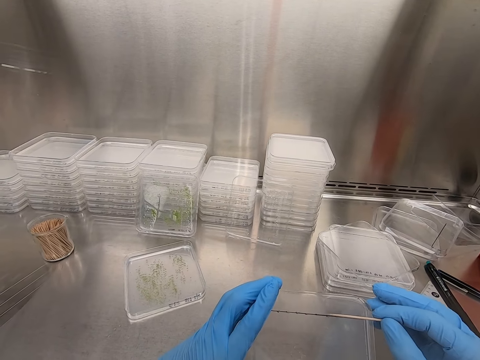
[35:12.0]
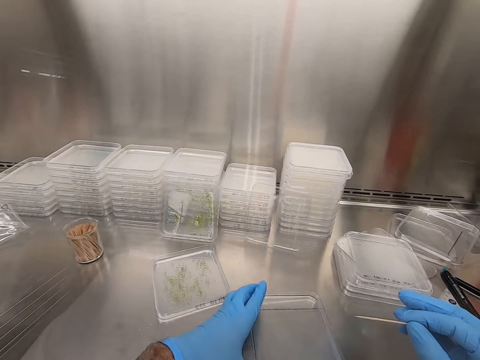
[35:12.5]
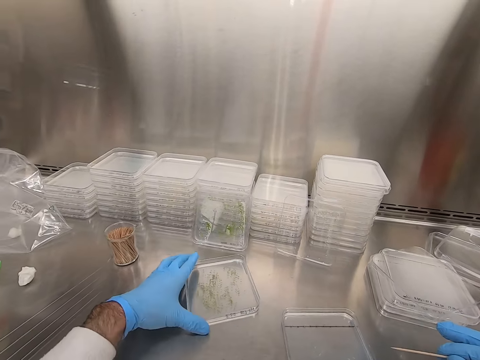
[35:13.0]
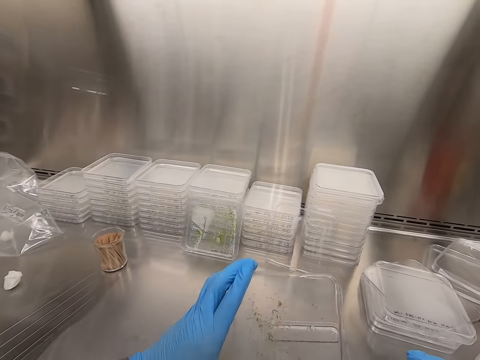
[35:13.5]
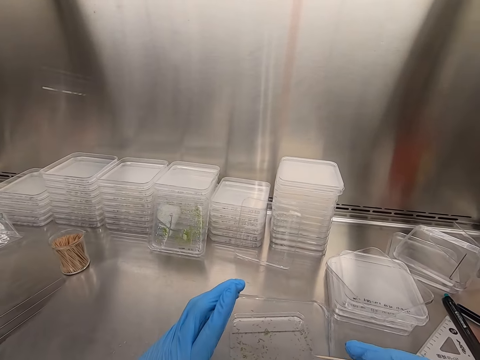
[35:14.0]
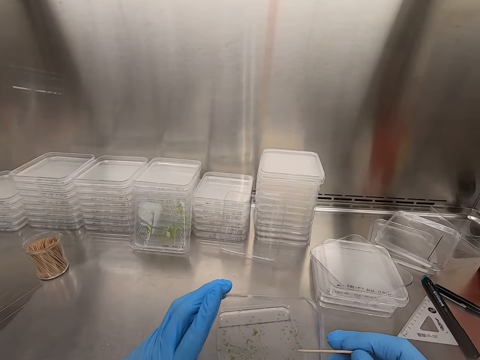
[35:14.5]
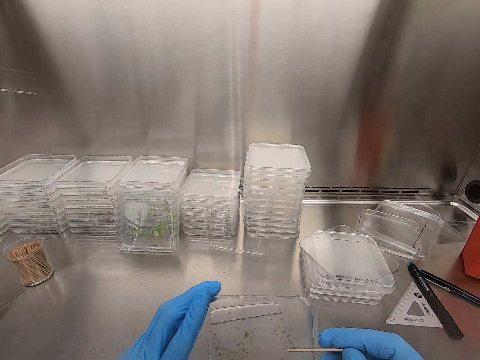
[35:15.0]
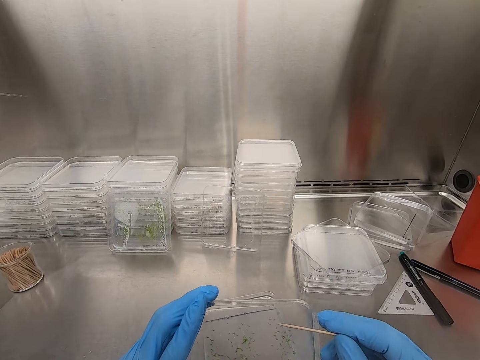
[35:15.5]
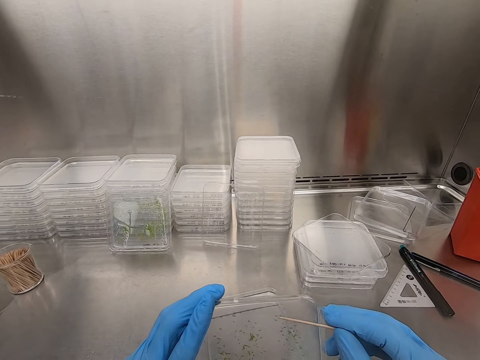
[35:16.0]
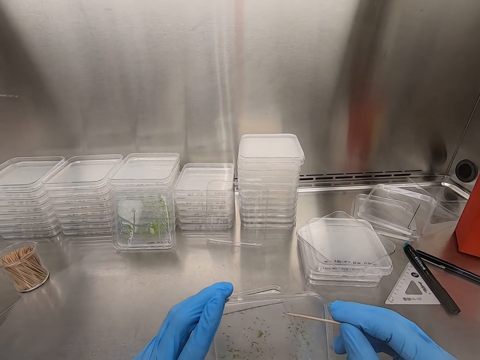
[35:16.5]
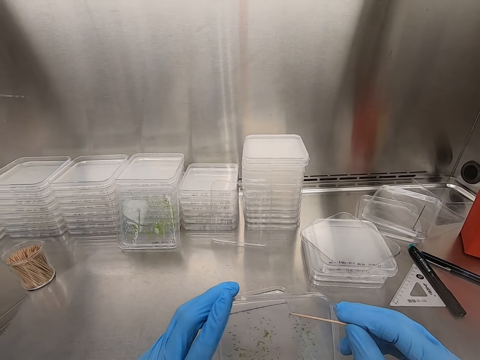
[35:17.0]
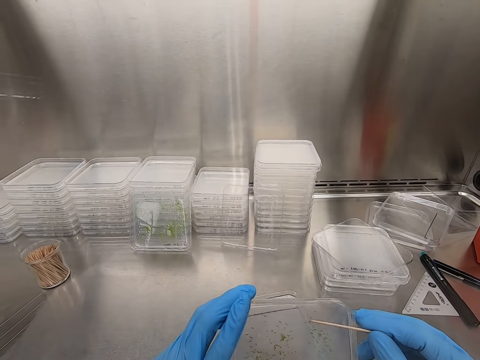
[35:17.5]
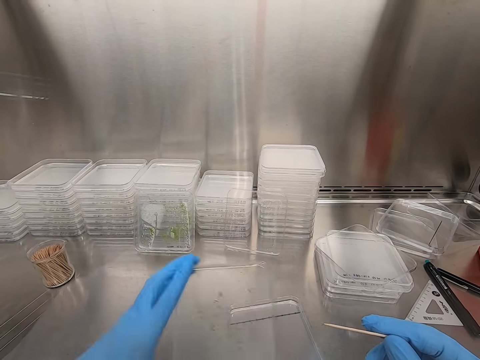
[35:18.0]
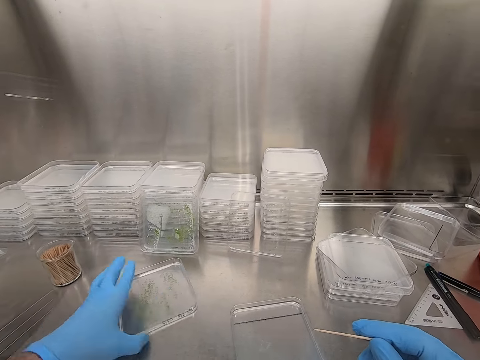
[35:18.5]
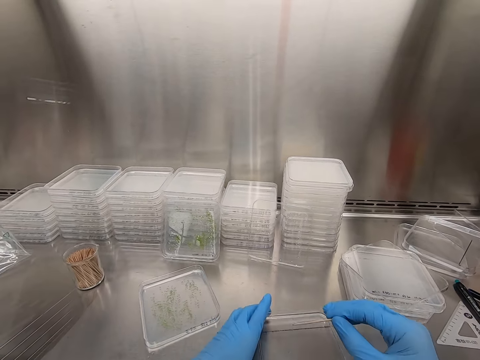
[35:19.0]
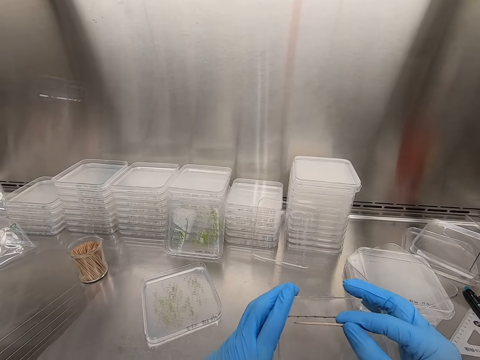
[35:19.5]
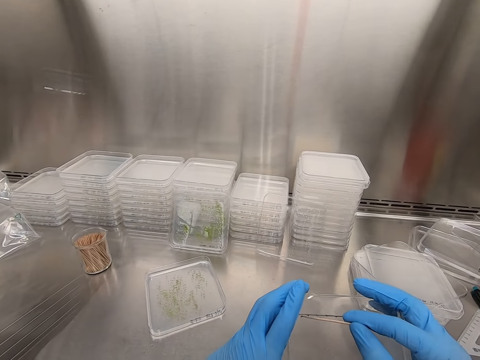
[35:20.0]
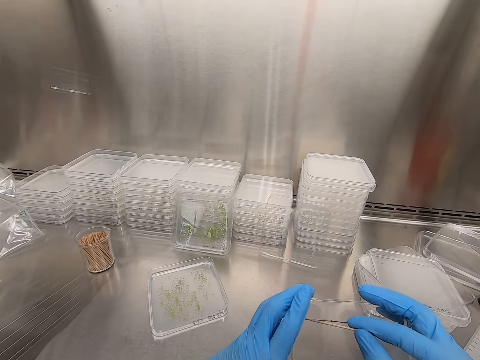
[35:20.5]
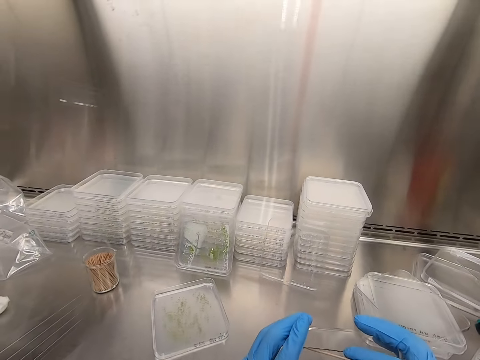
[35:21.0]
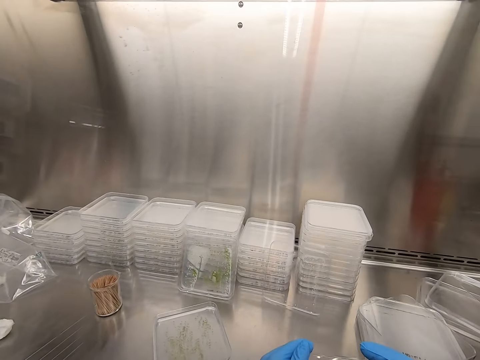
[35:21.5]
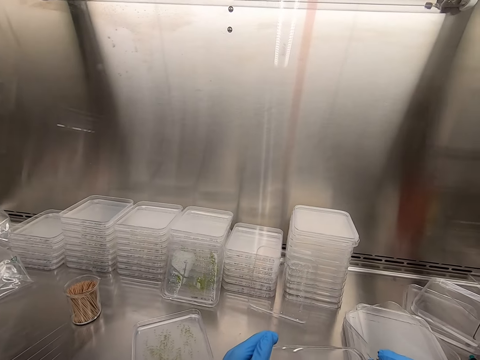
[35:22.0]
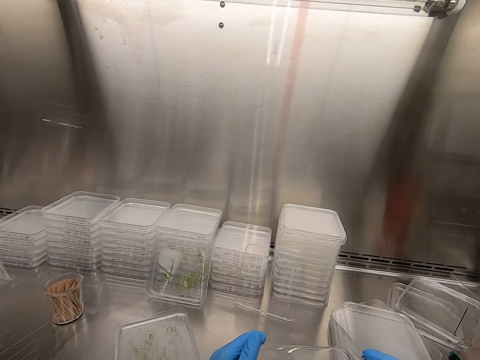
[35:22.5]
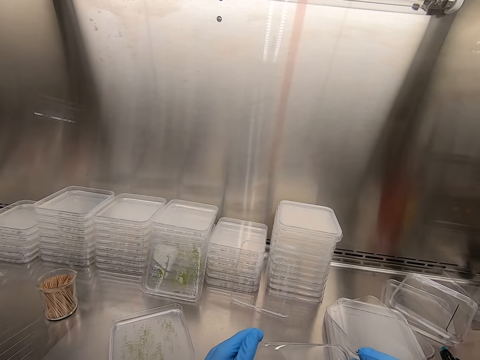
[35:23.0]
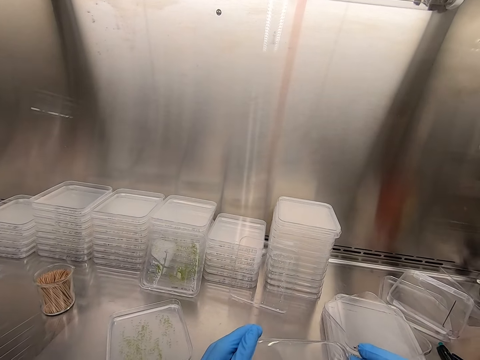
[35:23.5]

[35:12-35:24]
The camera wearer drops an acrylic sheet on the table. They pick up the acrylic sheet. They pick particles from the acrylic sheet. They drop the acrylic sheet on the table. They pick particles from the acrylic sheet.

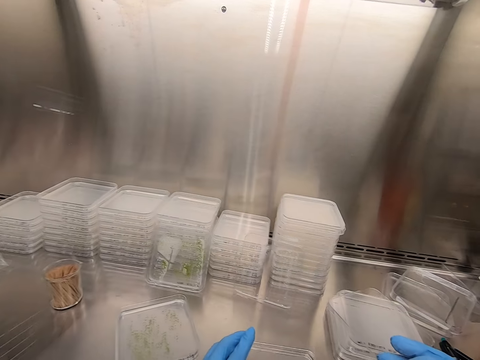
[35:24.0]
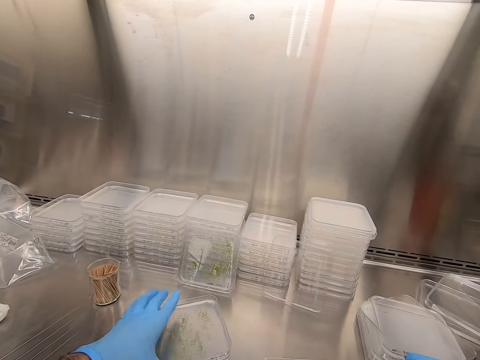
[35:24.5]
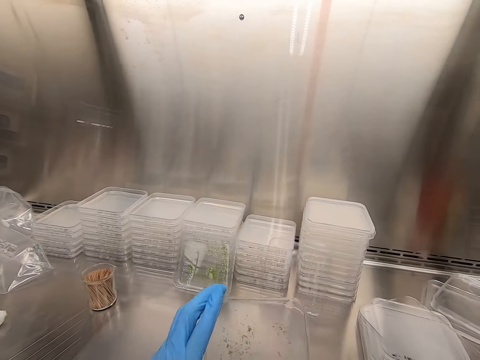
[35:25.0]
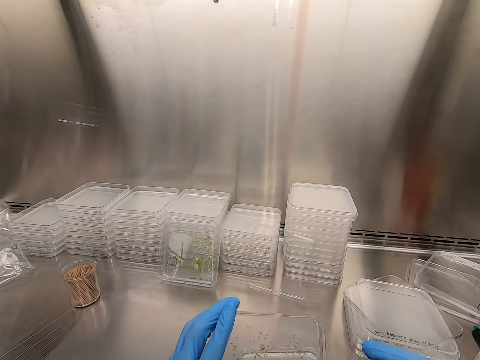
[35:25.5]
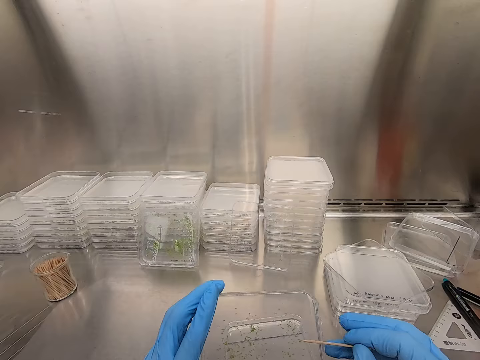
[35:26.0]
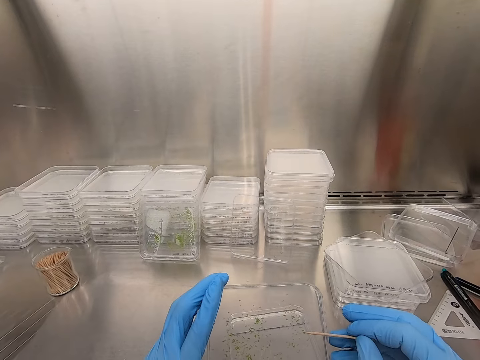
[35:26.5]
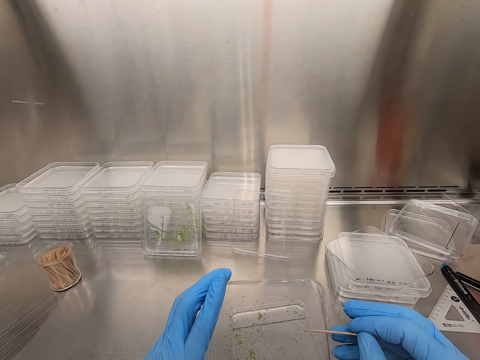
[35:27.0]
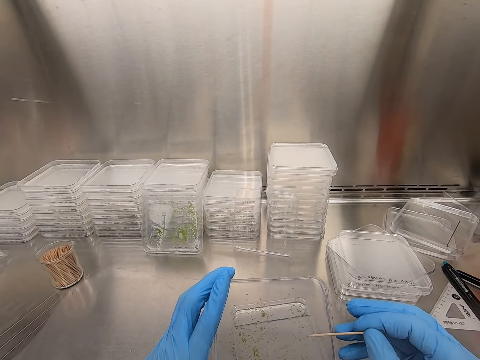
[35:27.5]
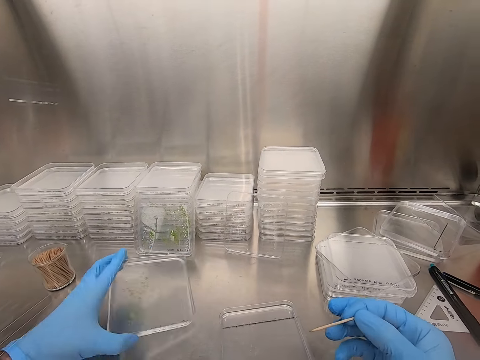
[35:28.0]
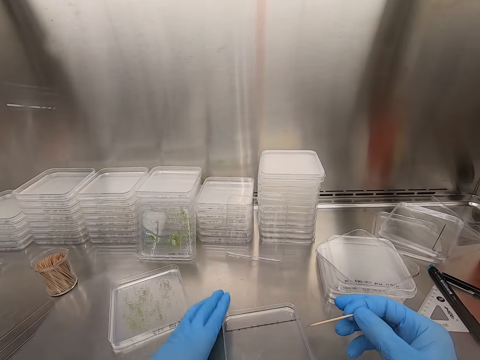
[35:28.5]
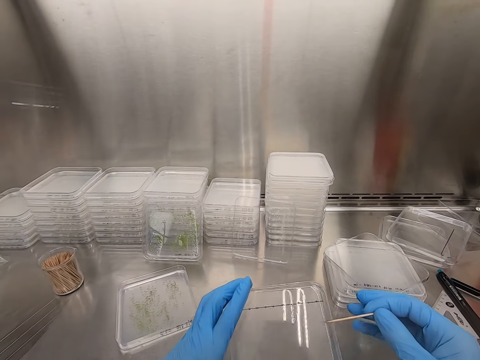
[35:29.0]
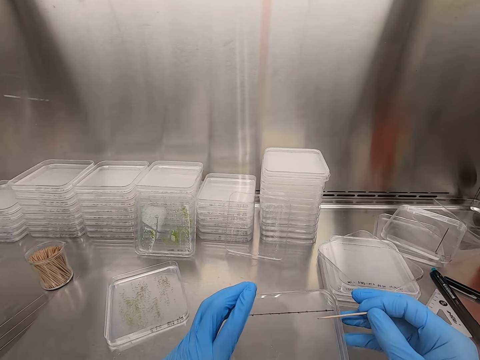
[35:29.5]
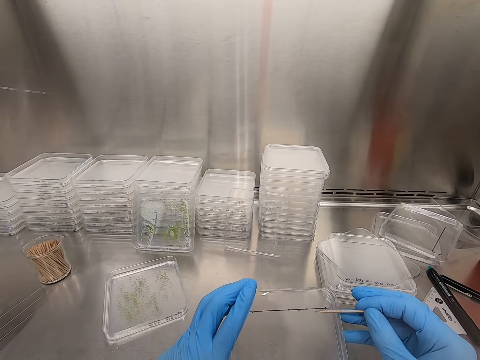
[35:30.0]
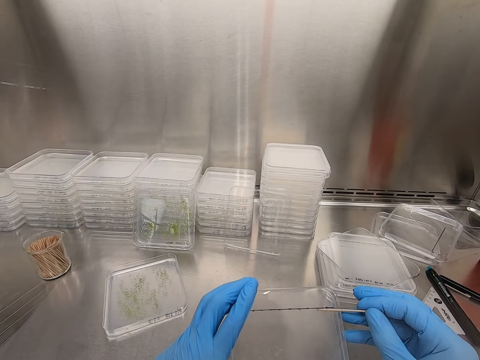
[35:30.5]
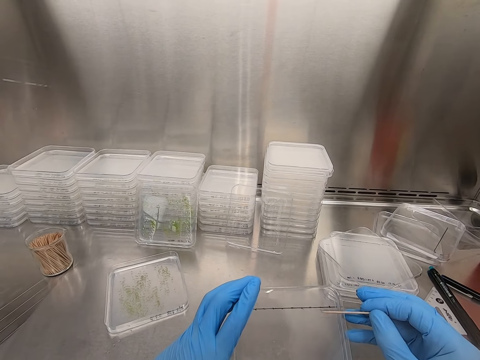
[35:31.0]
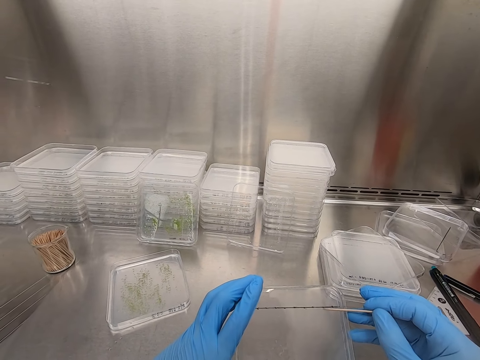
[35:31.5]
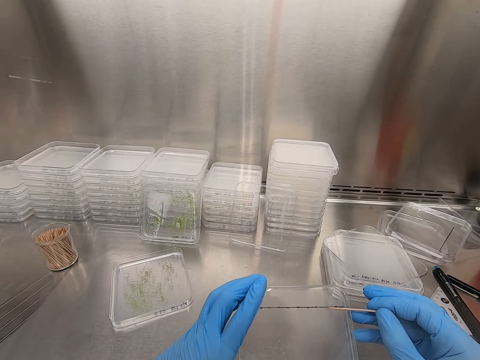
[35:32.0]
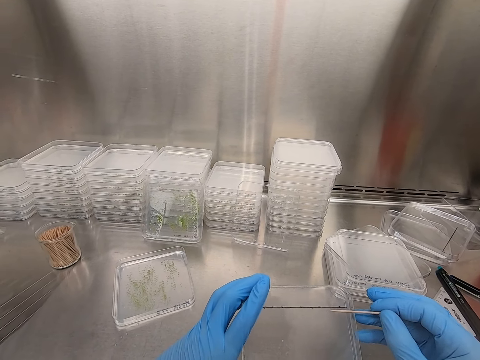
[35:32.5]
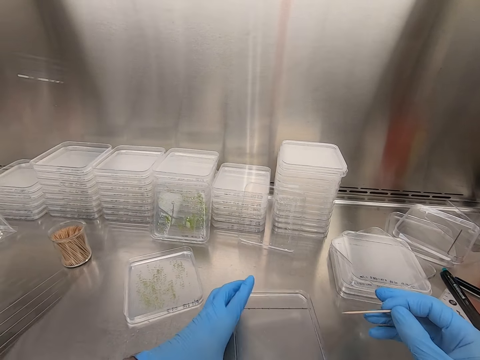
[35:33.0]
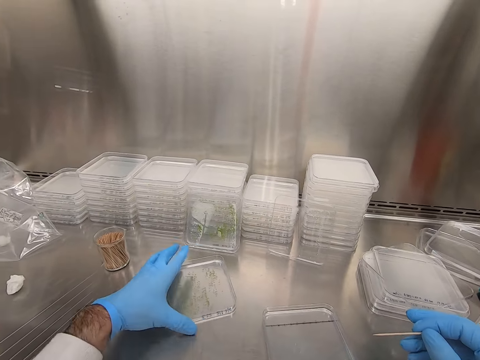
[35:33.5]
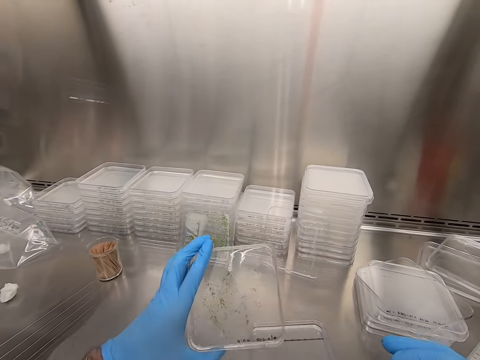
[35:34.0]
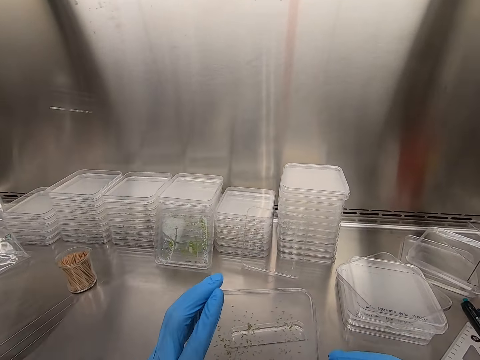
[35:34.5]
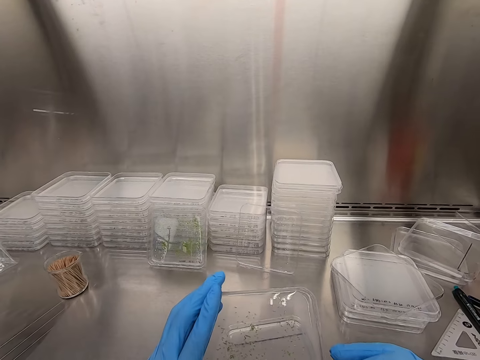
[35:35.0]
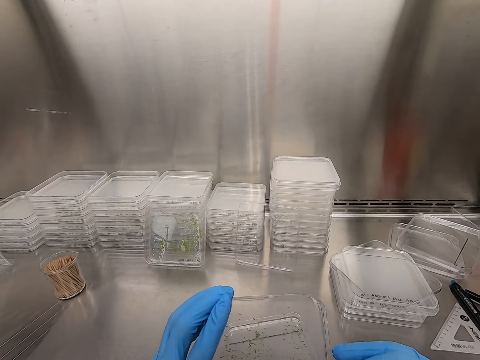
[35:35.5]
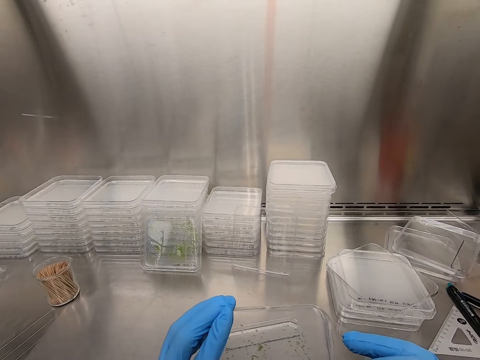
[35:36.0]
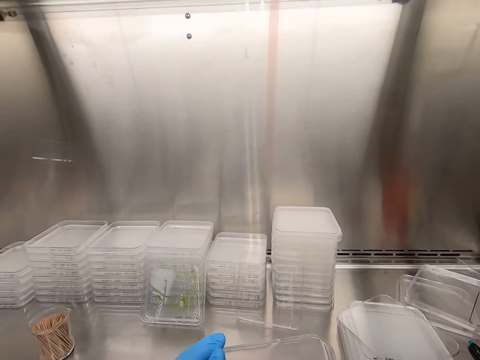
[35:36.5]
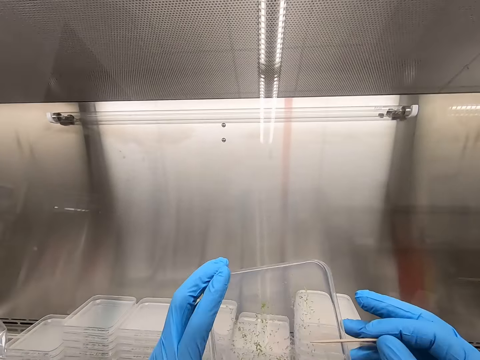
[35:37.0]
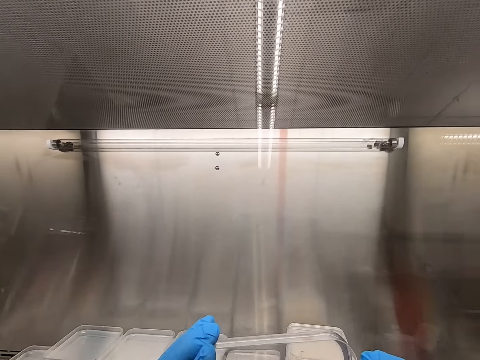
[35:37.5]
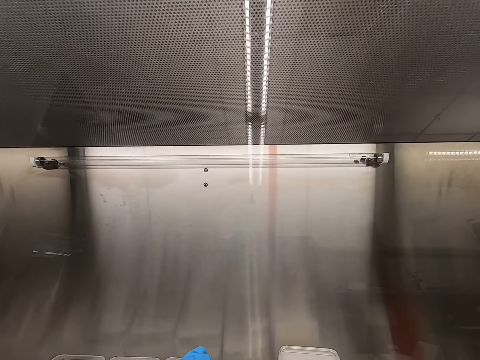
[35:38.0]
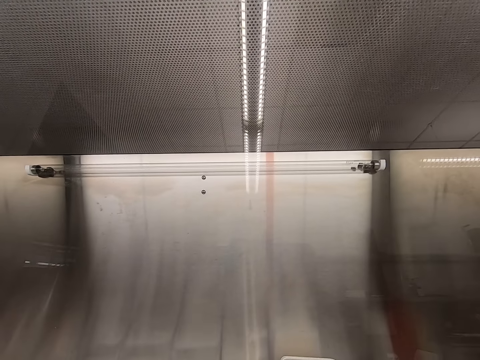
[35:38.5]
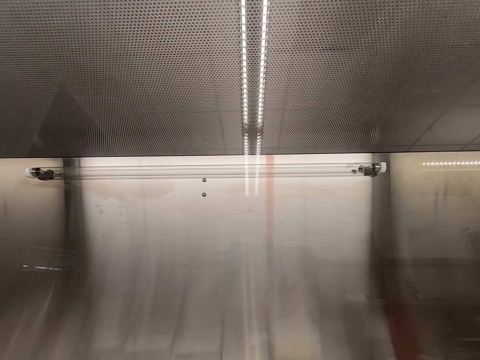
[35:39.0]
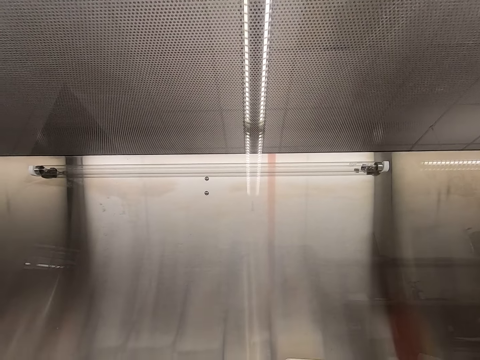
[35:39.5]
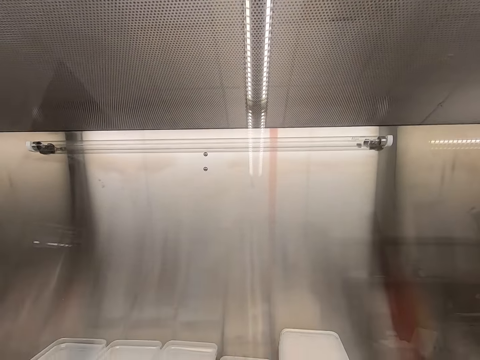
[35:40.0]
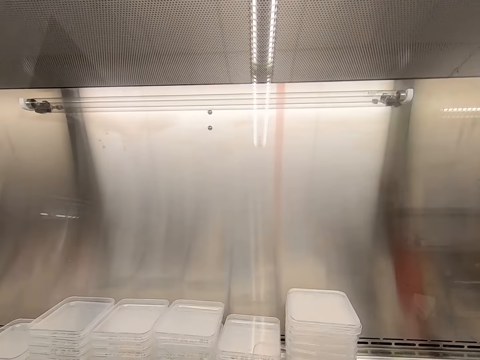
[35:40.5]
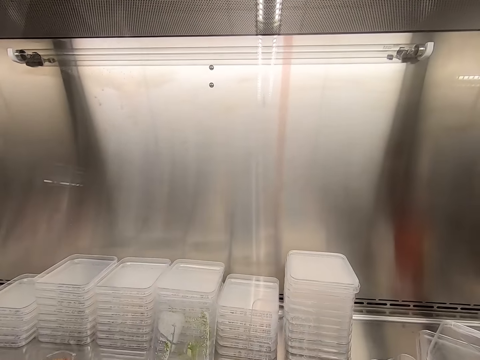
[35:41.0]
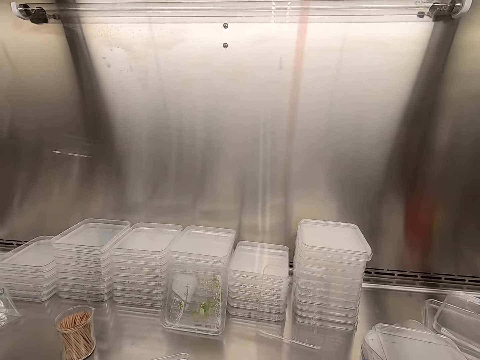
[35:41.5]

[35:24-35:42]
The camera wearer picks up an acrylic sheet. They pick particles from the acrylic sheet. They drop the acrylic sheet on the table. They pick particles from the acrylic sheet. They drop the acrylic sheet on the table. They pick up the acrylic sheet. They remove particles from the acrylic sheet.
